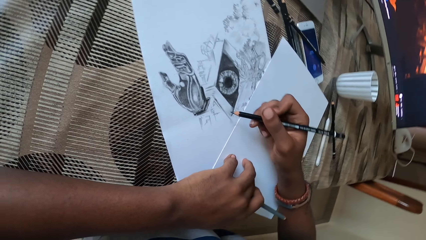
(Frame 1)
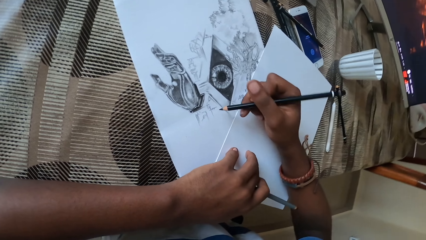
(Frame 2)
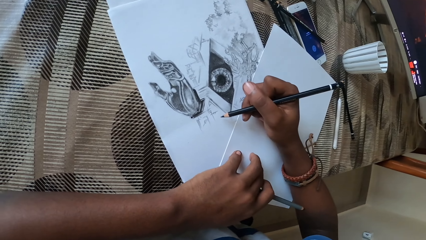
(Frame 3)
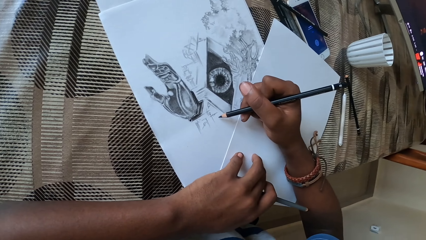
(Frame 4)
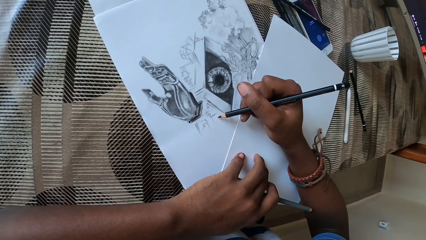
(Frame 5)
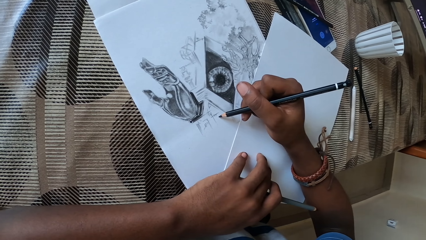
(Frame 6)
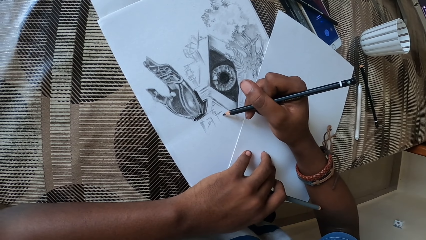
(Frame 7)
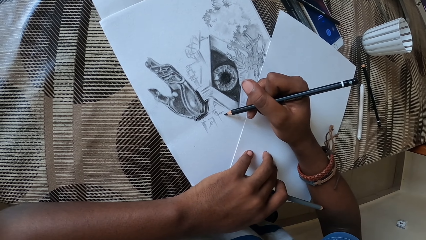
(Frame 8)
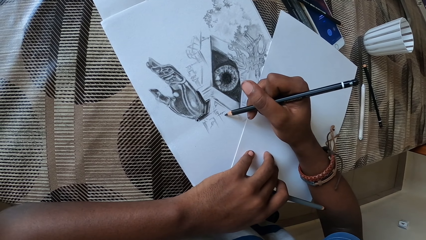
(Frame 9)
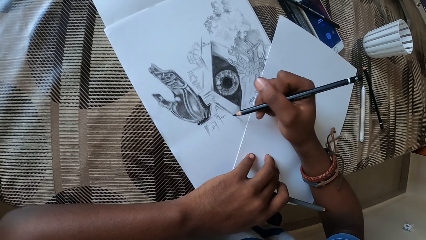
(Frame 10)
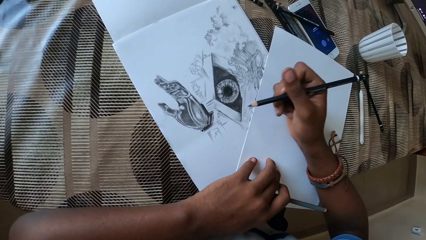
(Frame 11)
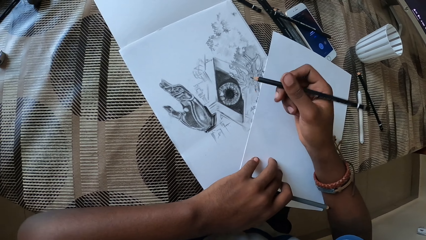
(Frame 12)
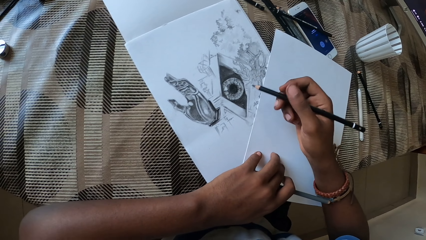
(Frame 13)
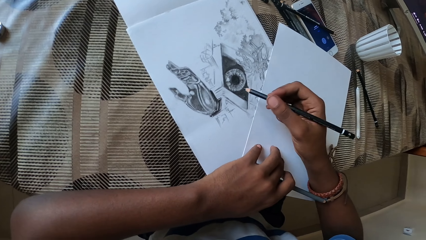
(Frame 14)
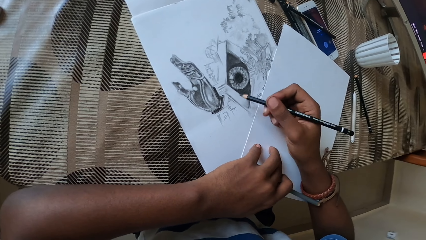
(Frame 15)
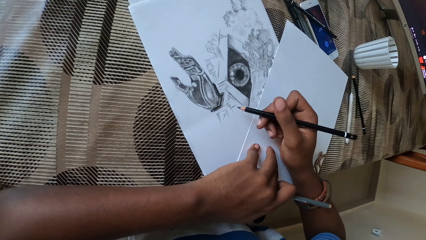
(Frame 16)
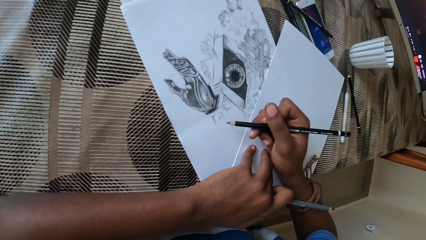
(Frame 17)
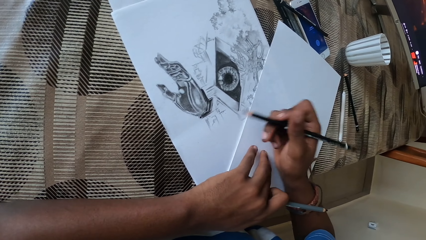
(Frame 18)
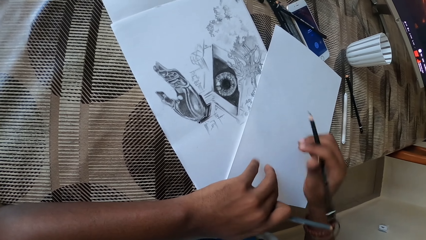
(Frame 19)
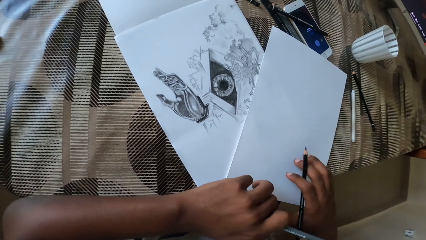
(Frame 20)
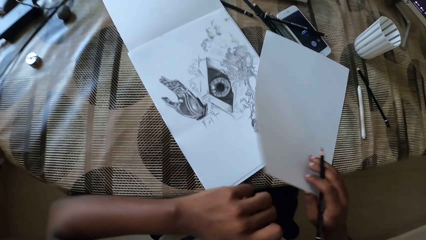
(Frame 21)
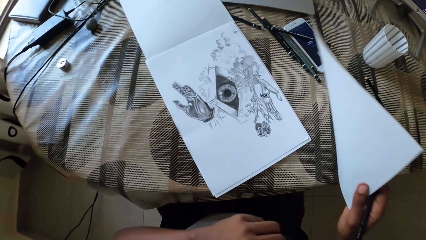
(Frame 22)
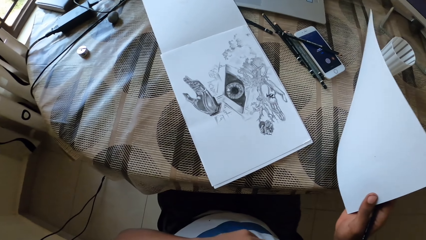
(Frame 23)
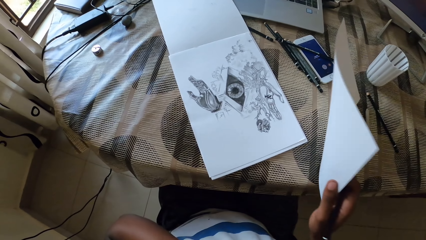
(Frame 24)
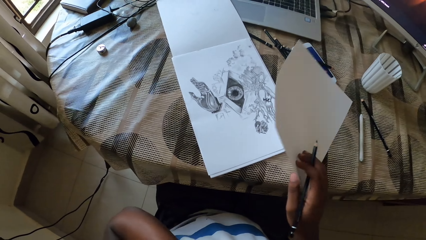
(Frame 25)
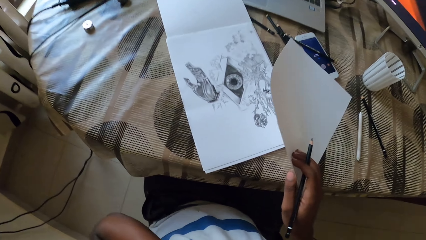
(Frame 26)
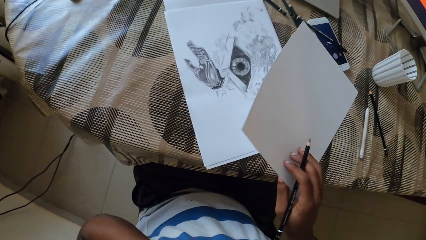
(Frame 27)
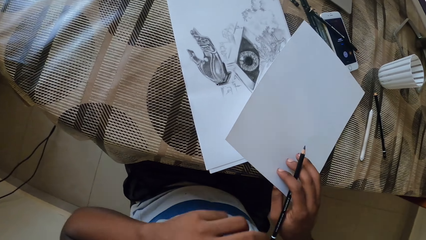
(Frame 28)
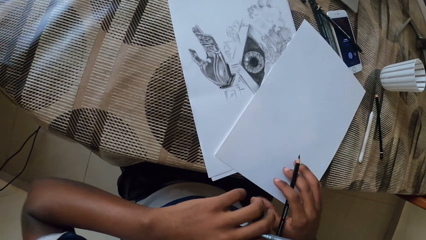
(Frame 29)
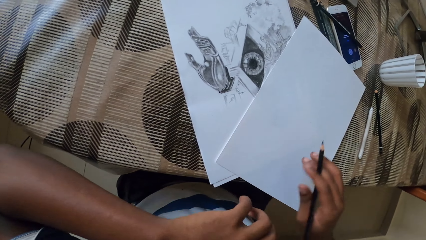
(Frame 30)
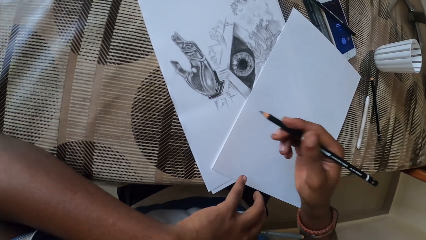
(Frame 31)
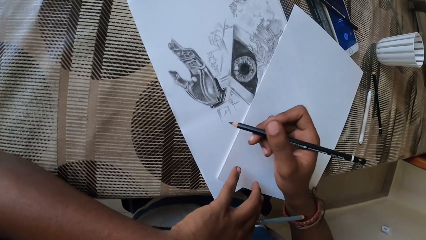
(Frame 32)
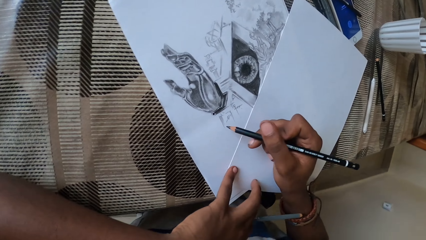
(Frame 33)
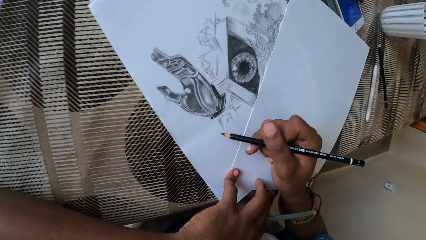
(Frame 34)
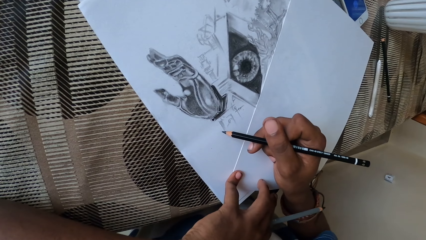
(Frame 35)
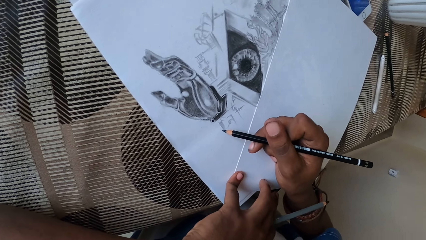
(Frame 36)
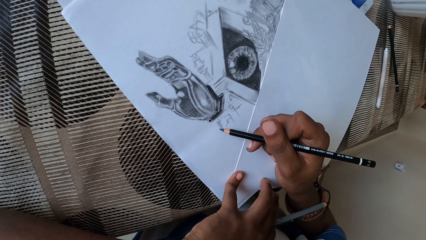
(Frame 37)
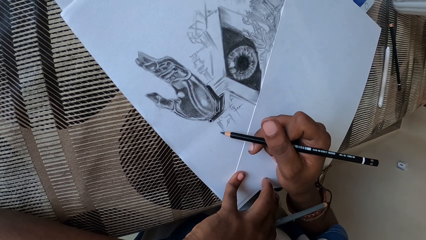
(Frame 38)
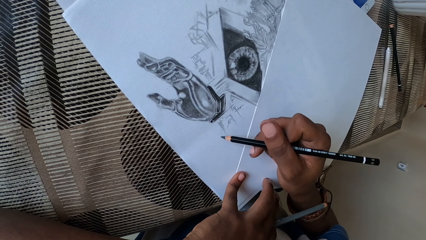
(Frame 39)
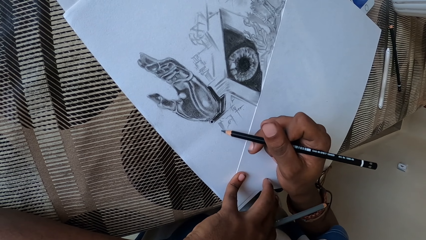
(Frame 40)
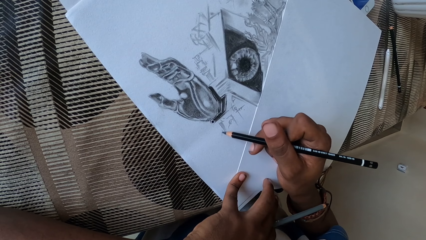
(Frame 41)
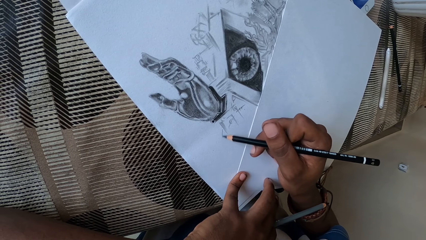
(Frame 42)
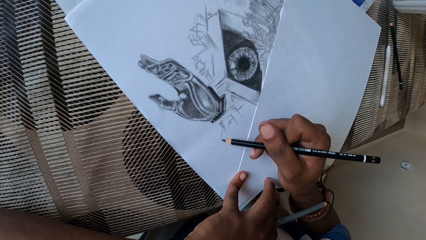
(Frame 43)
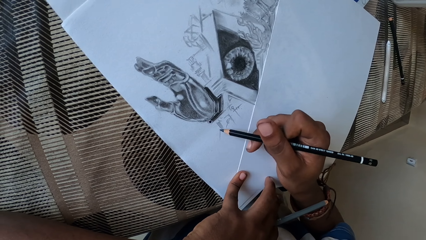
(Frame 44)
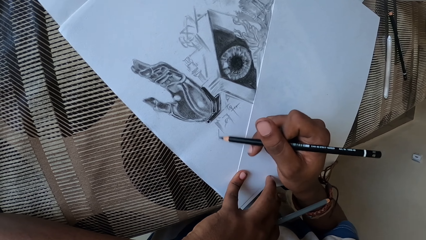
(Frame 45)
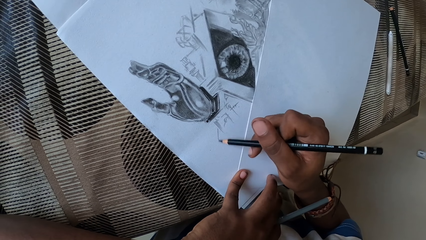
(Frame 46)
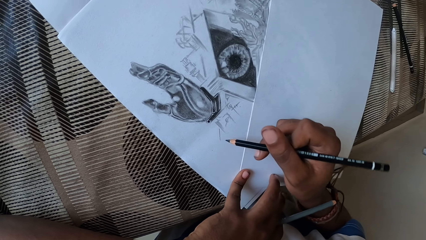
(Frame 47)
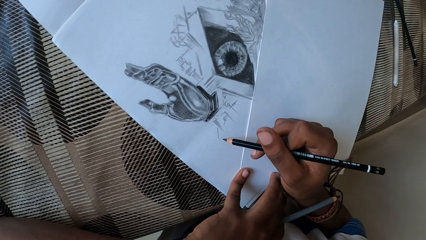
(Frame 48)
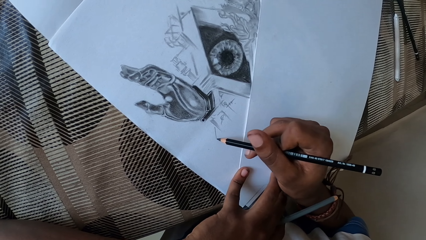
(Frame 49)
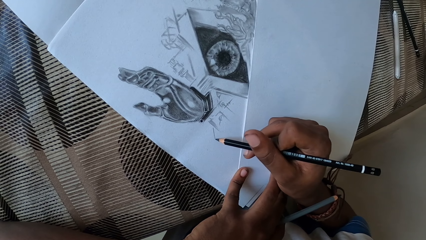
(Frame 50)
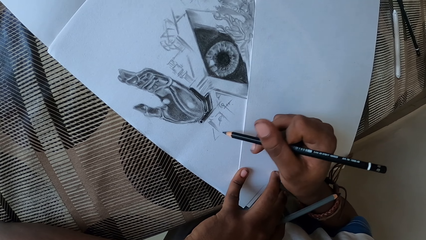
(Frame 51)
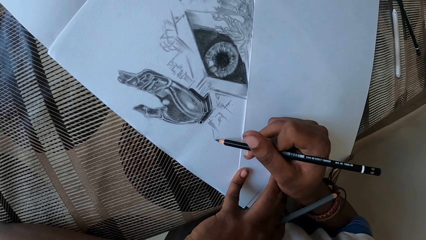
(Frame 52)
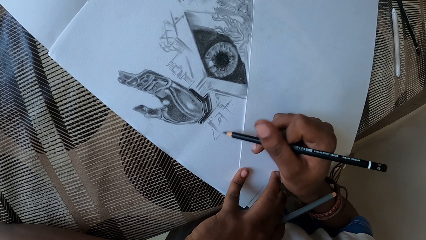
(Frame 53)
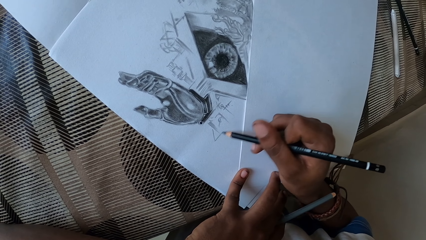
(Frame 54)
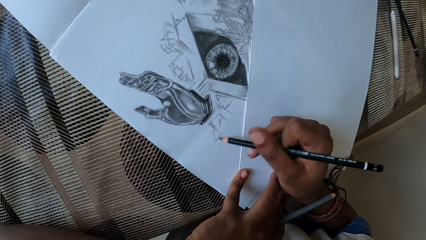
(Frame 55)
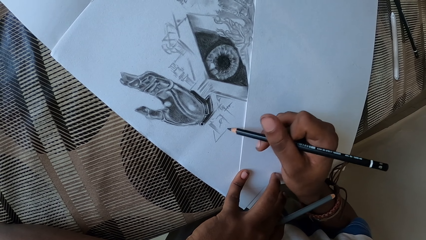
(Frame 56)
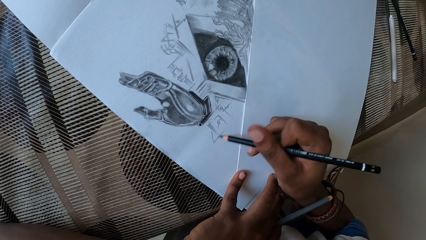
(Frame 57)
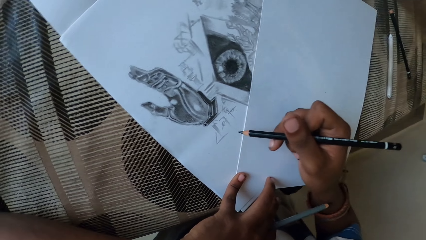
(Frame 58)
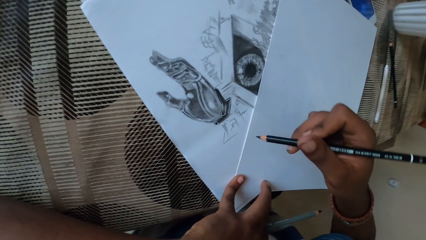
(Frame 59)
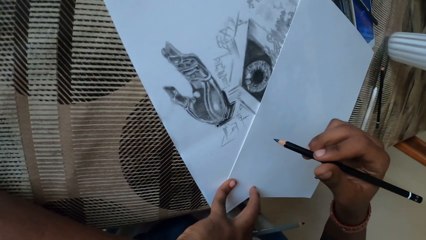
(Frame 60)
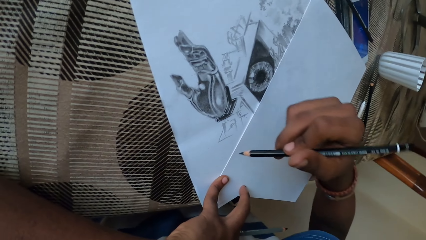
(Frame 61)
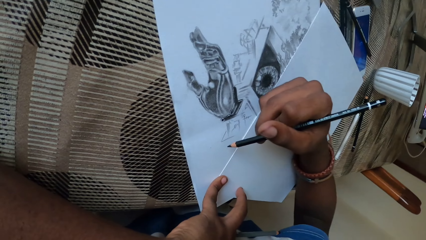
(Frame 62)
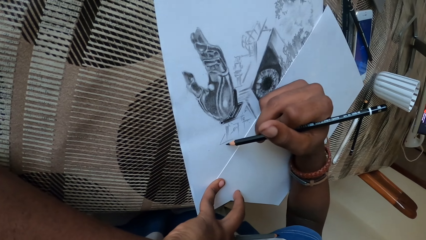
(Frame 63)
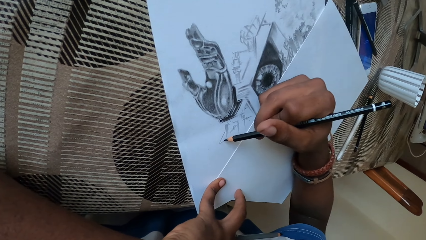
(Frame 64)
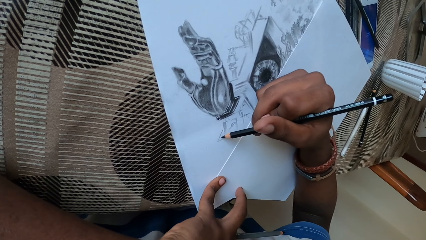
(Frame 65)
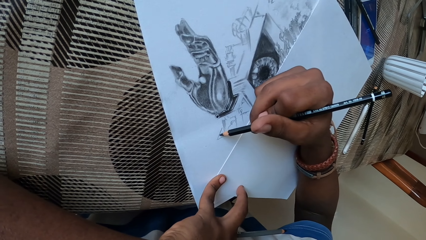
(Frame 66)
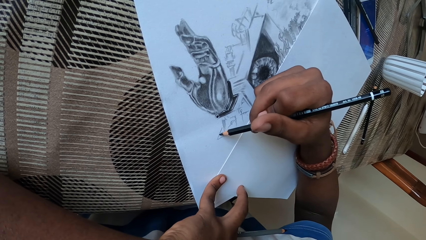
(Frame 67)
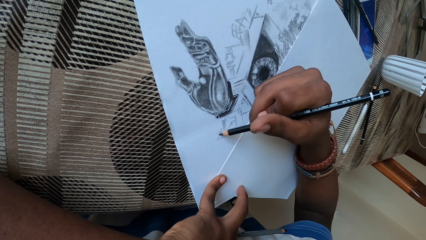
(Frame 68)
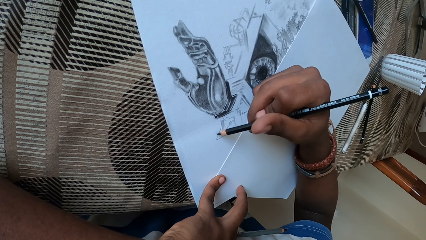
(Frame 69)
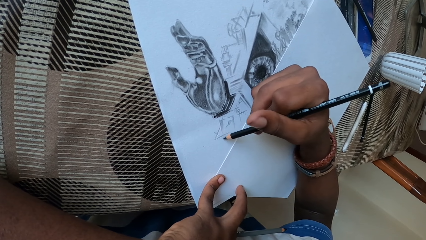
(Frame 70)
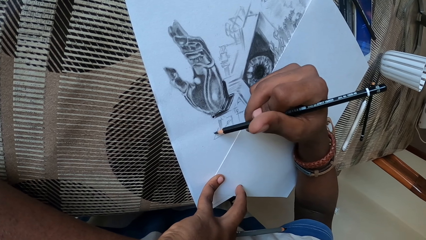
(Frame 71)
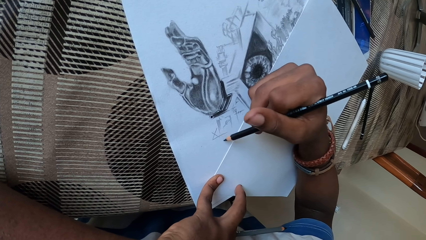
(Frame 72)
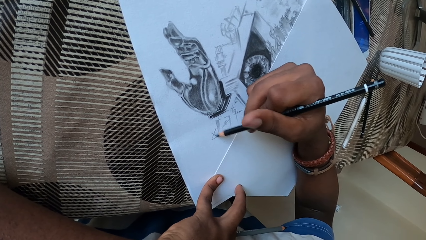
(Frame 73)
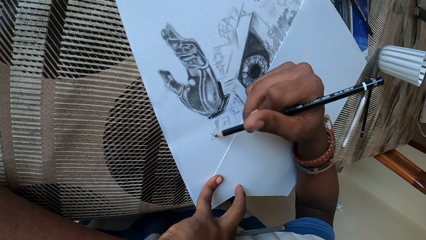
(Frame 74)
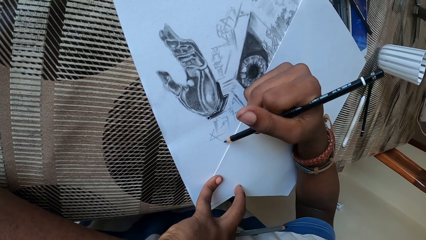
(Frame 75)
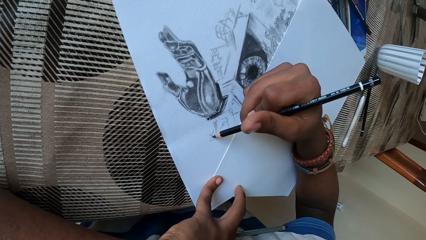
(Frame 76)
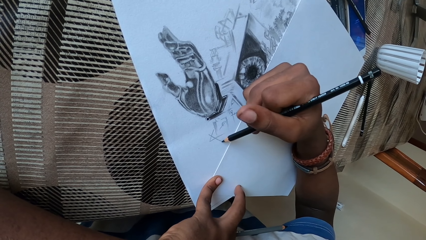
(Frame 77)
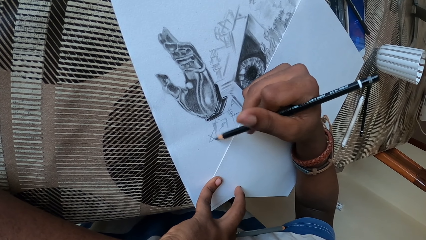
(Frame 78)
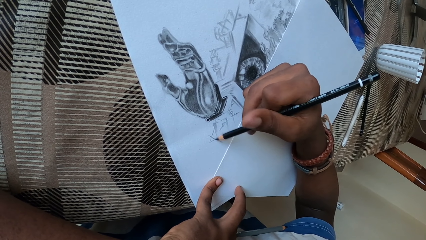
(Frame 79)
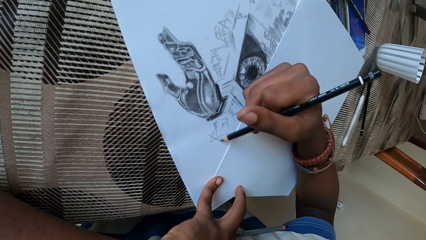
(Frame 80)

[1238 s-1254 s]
The camera wearer lifts the paper with the right hand. They touch the paper. They draw on the piece of paper using a pencil.
